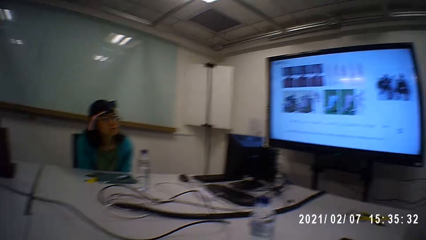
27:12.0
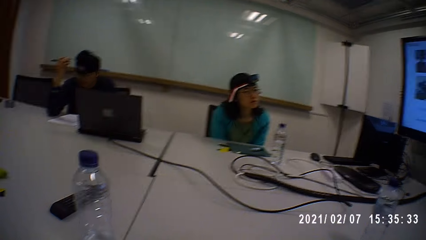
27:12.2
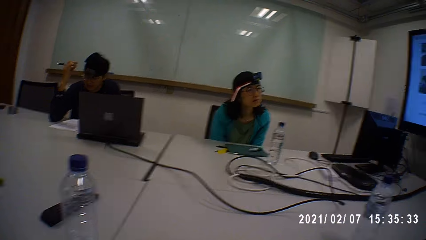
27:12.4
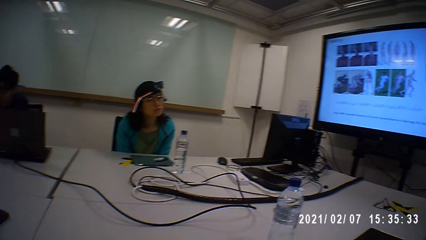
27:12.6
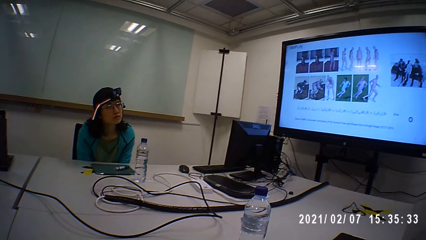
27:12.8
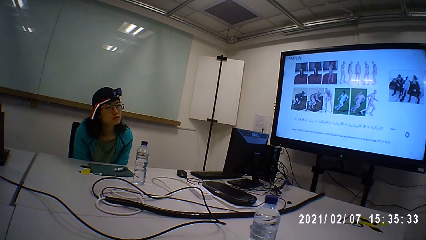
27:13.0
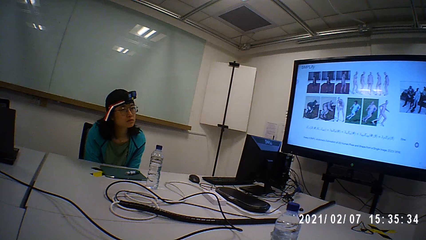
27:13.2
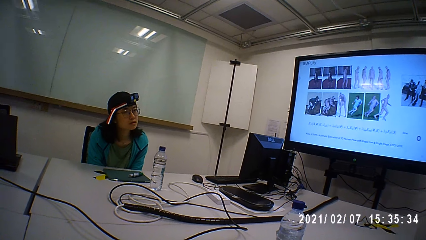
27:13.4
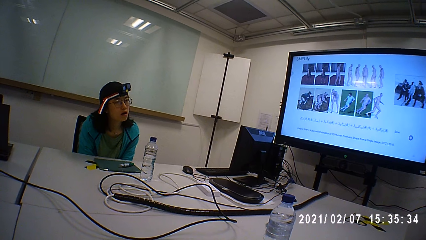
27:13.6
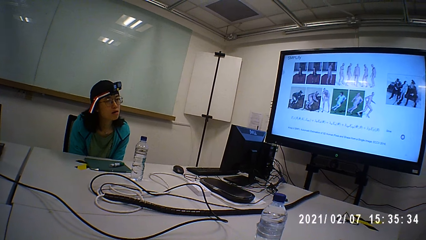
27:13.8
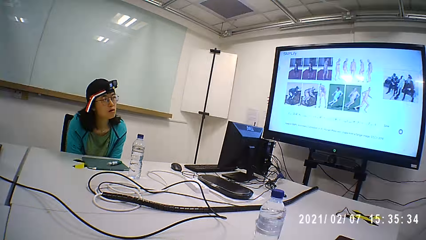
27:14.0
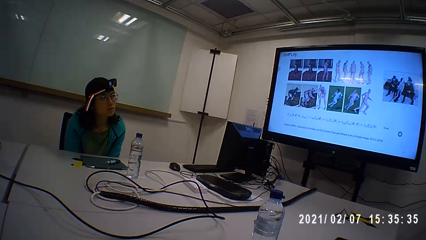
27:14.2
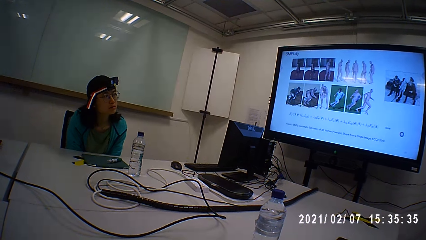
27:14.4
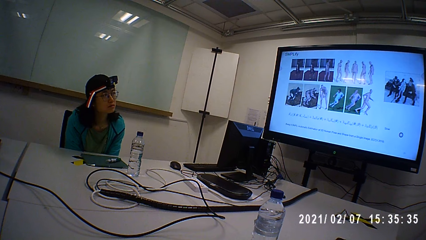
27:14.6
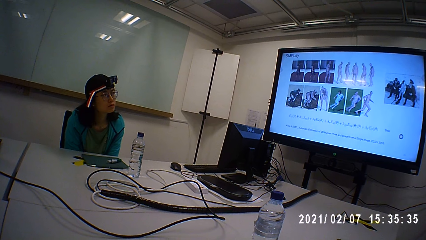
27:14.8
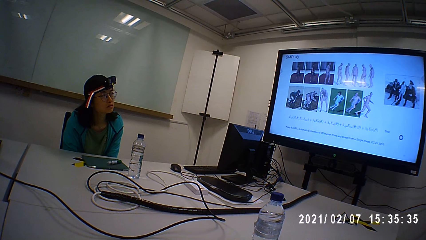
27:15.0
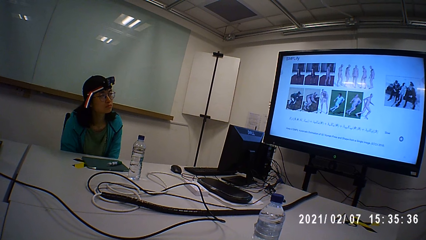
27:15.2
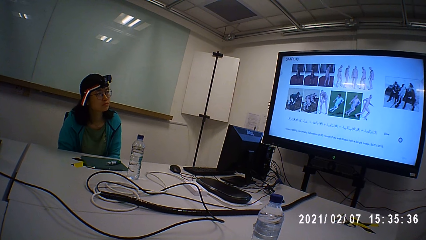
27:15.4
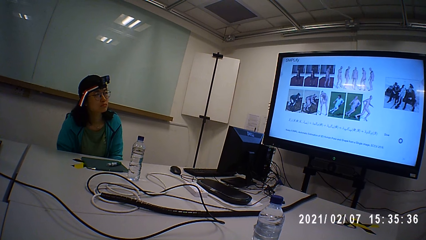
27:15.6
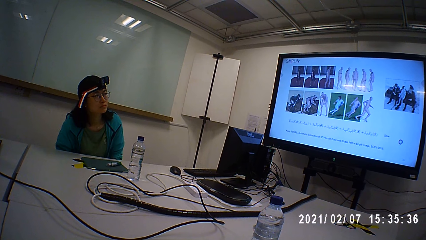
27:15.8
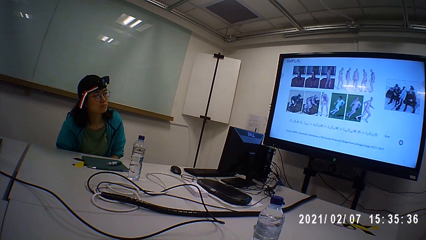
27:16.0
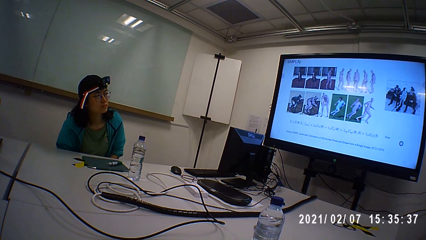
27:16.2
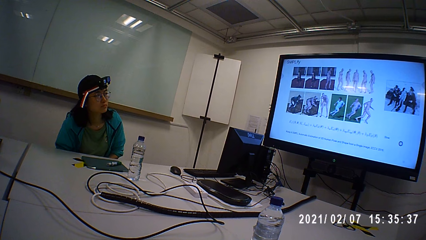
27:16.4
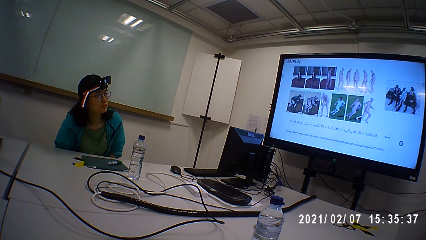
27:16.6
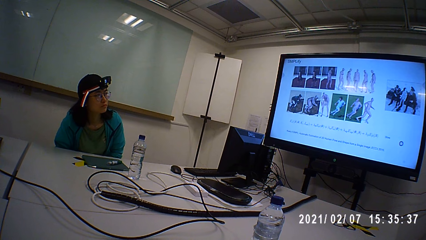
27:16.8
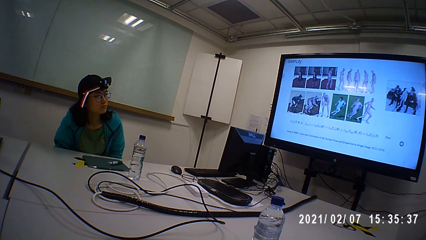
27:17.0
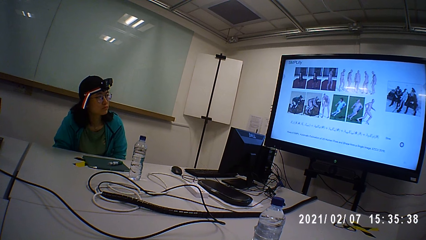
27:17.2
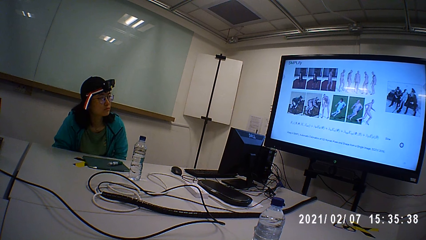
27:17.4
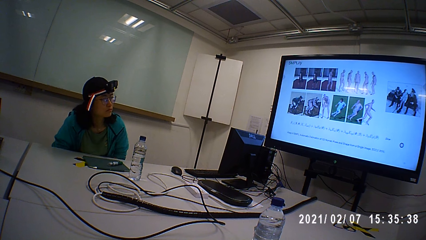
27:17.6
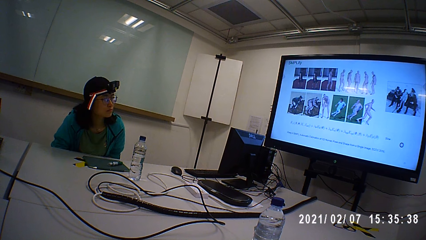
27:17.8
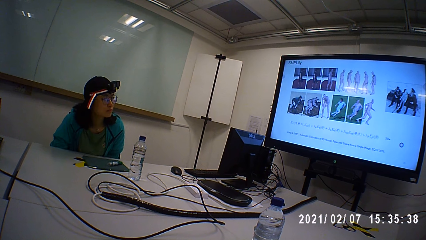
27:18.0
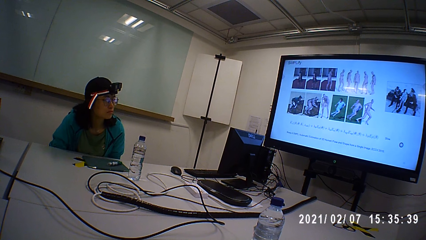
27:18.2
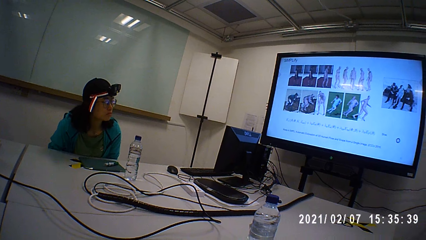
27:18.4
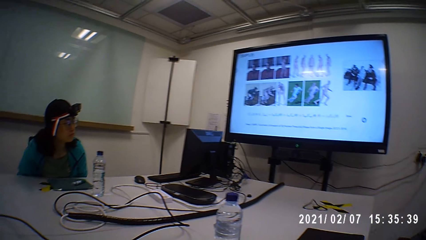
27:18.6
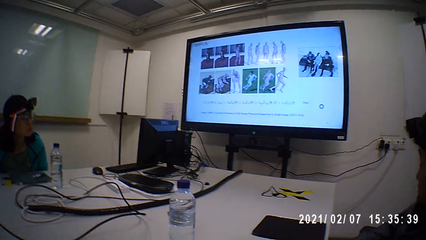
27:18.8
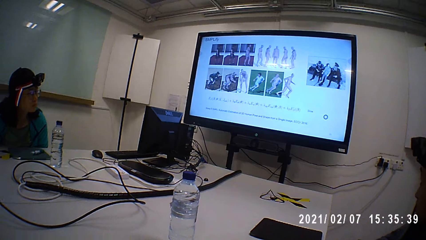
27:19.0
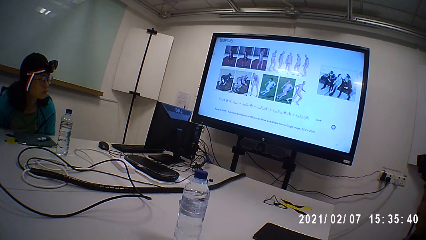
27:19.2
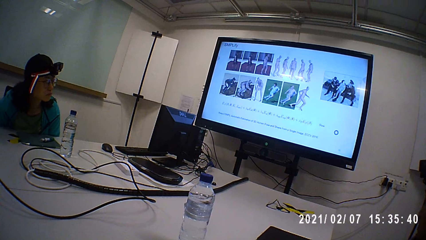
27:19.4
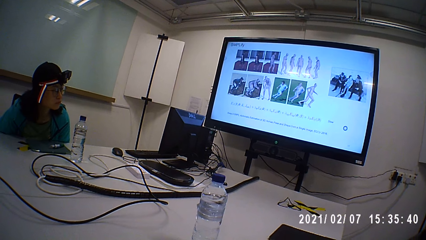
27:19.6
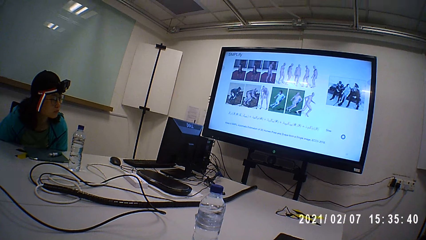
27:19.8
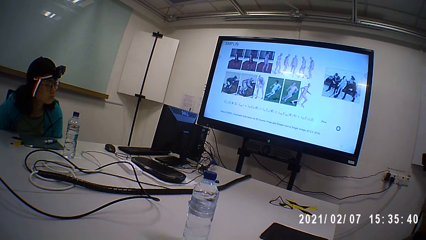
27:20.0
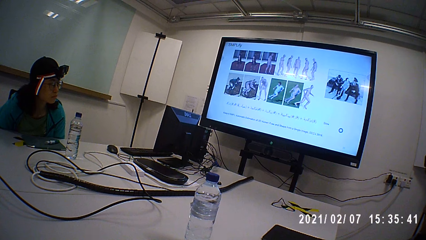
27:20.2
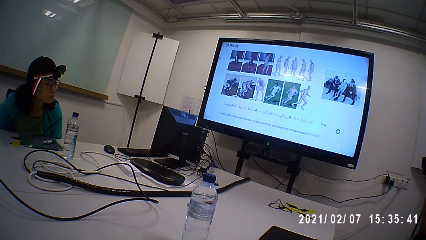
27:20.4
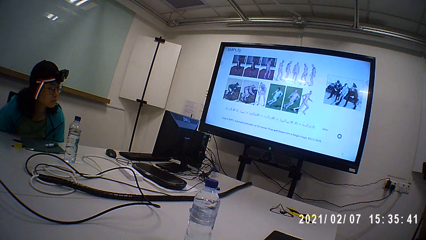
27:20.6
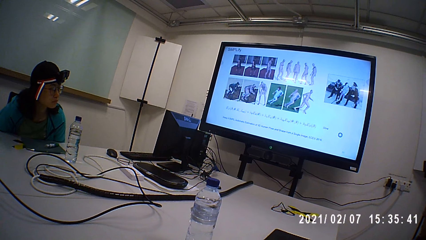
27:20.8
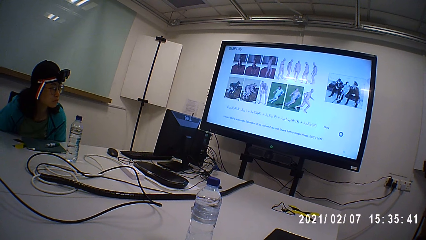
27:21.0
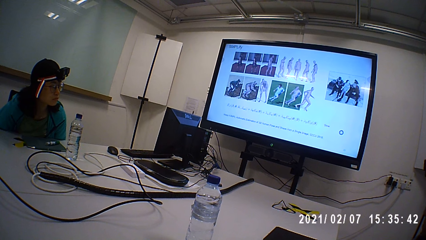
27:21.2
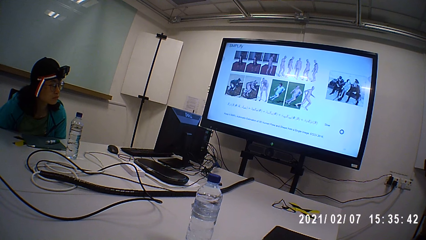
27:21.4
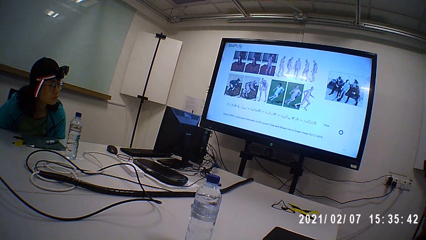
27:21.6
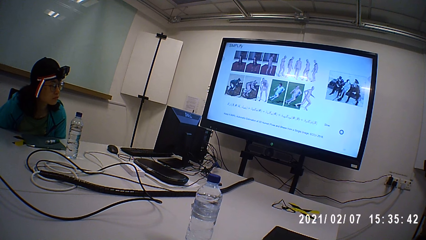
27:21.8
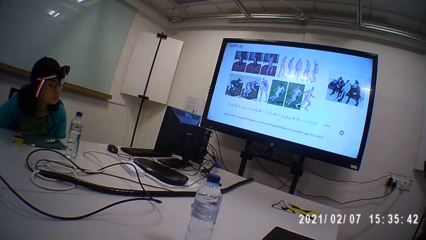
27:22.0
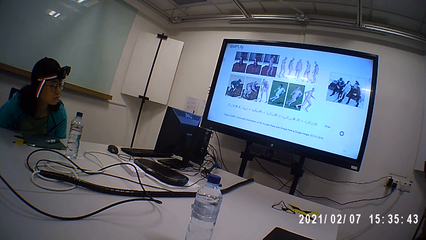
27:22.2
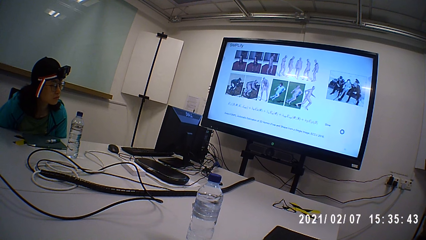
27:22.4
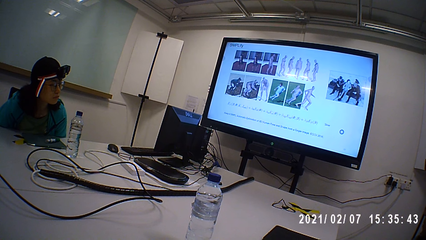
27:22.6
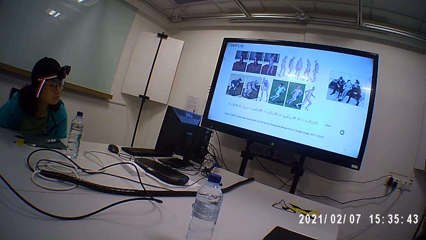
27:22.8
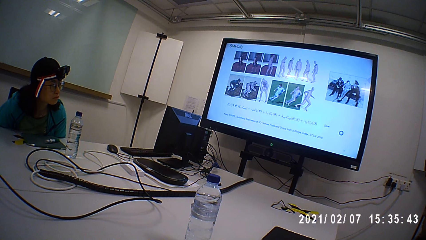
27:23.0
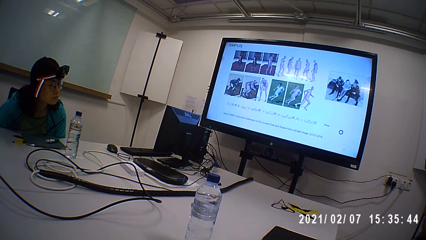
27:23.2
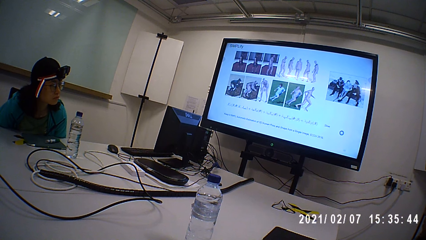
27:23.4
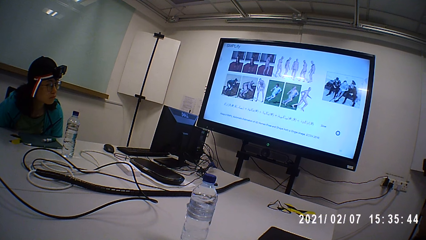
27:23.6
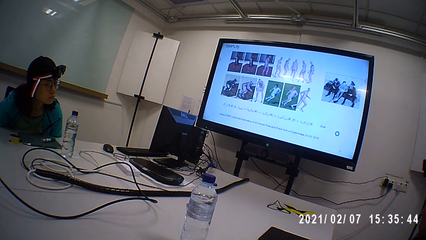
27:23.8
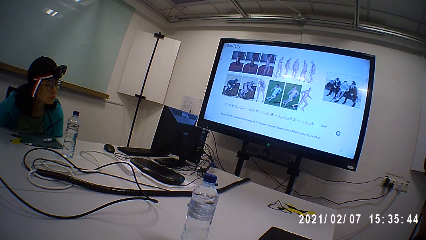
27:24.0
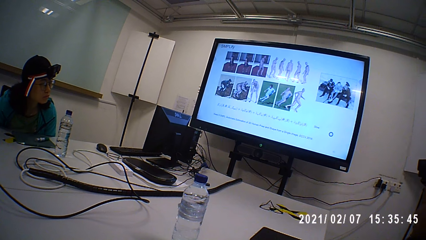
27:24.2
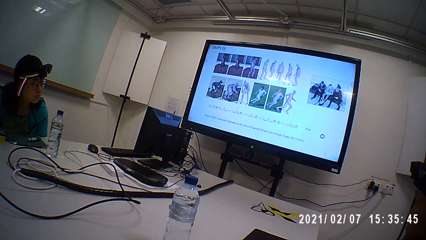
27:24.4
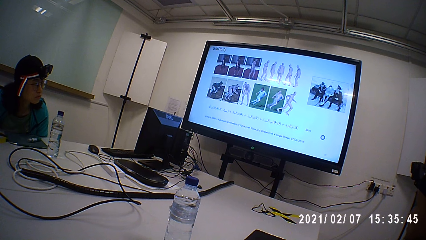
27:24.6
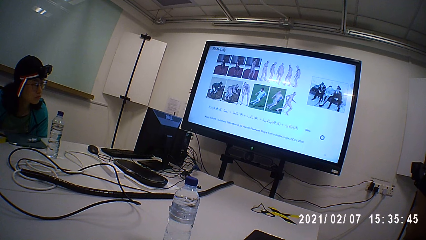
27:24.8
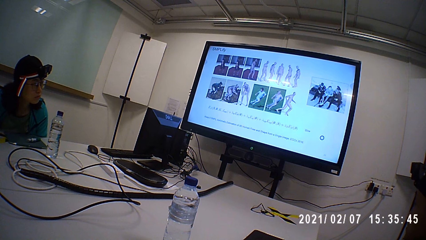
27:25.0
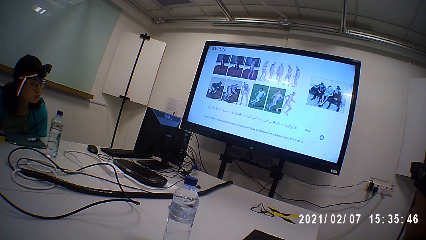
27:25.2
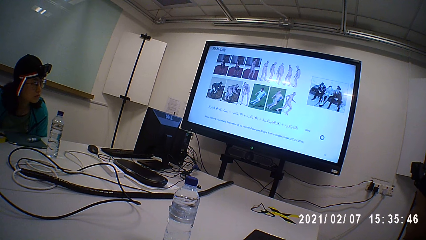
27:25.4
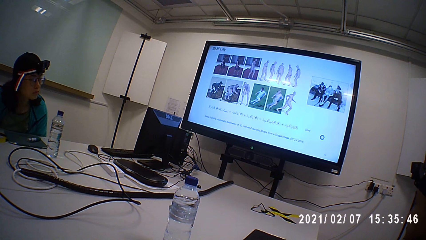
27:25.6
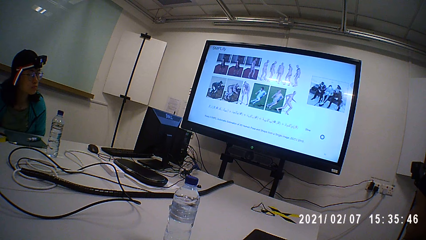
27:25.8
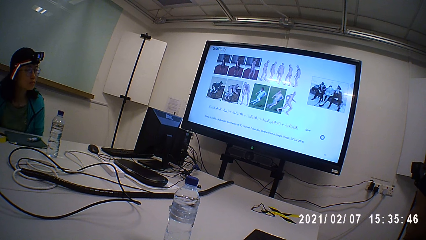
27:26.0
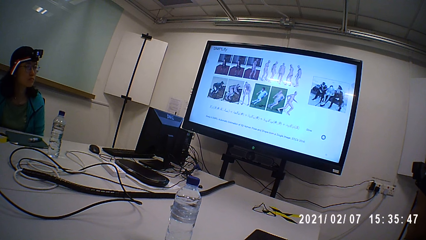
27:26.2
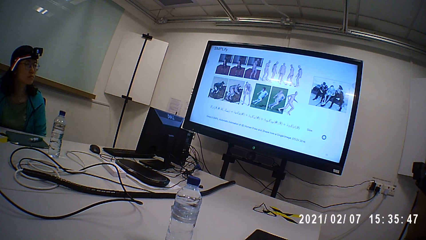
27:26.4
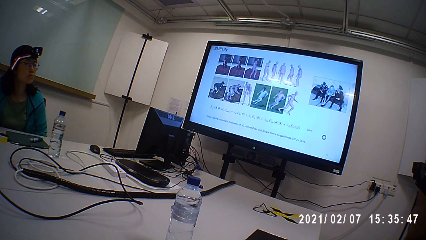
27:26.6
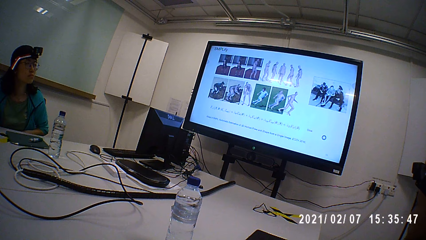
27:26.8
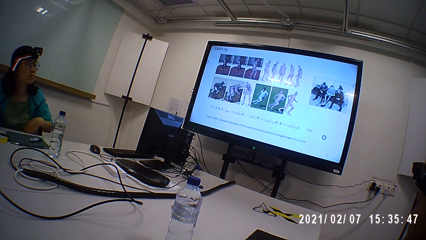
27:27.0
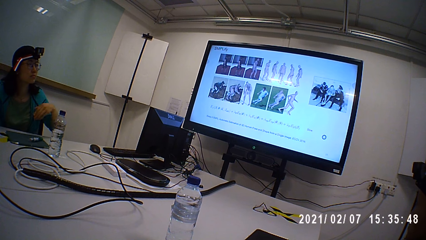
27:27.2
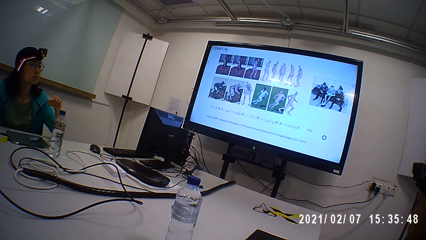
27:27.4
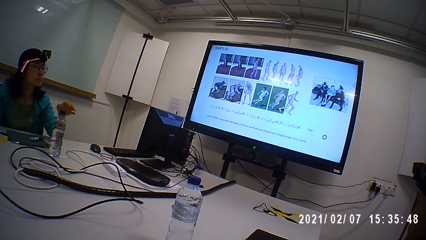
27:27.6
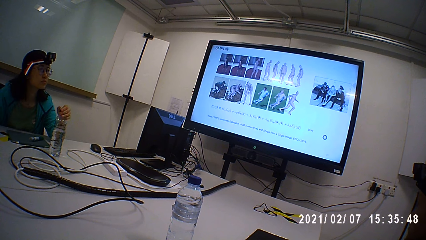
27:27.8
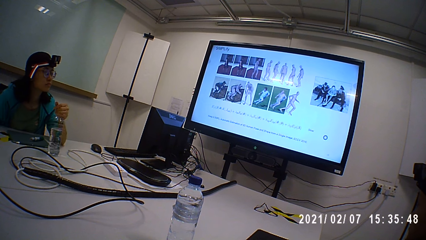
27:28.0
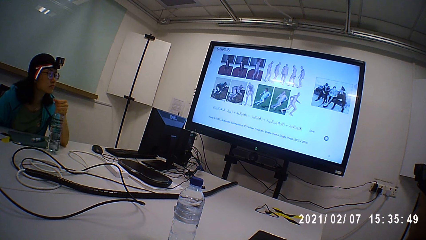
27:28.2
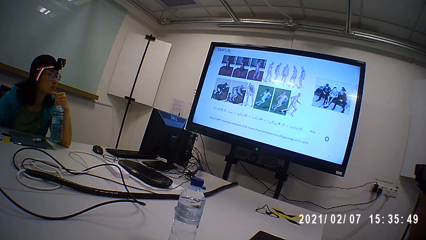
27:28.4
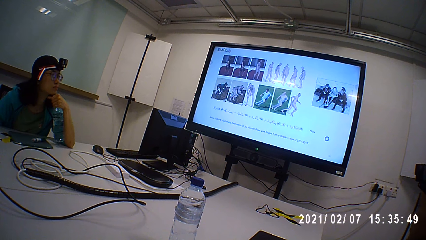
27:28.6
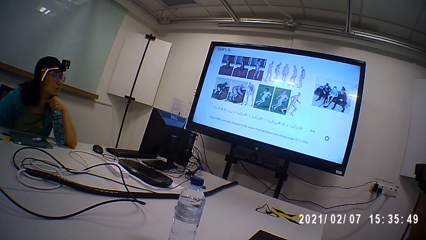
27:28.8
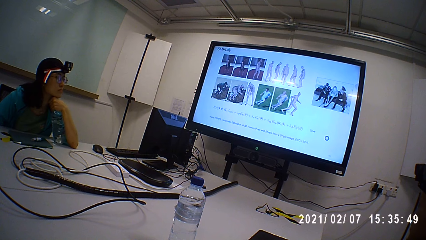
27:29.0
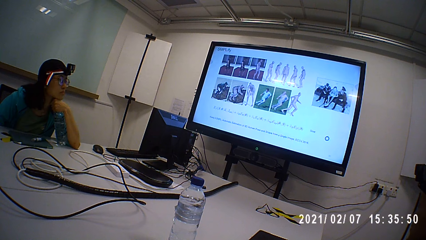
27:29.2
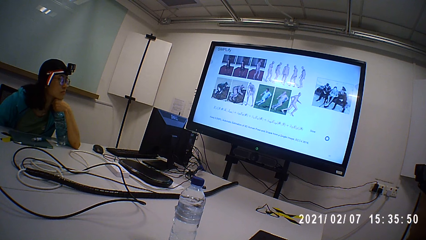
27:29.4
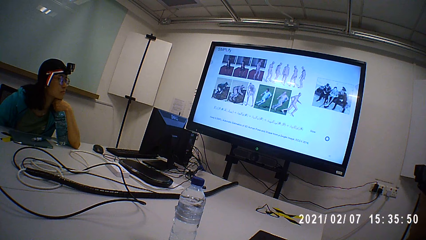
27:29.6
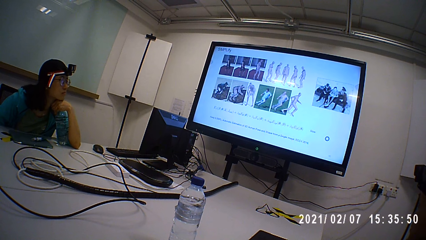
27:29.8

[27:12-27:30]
A person looks at the camera wearer. The camera wearer looks at another person. They stare at the screen. A woman moves her body, picks up a bottle of water and holds the bottle under her chin.
